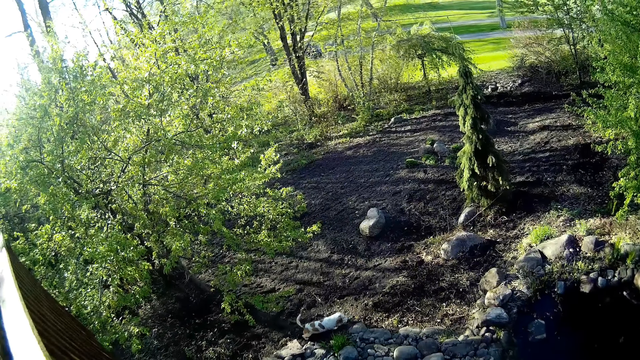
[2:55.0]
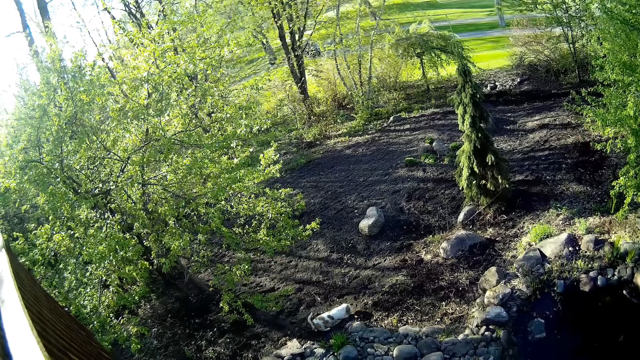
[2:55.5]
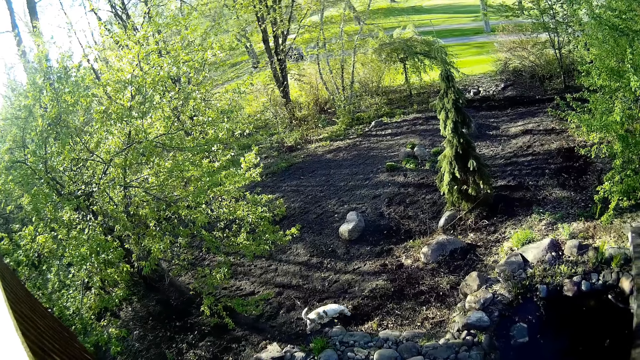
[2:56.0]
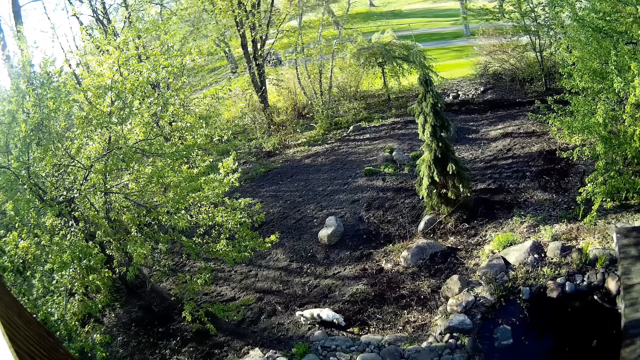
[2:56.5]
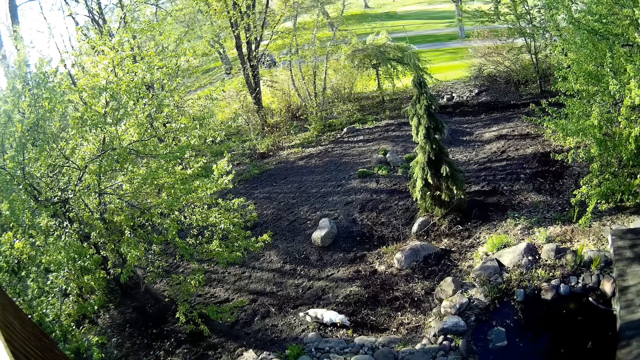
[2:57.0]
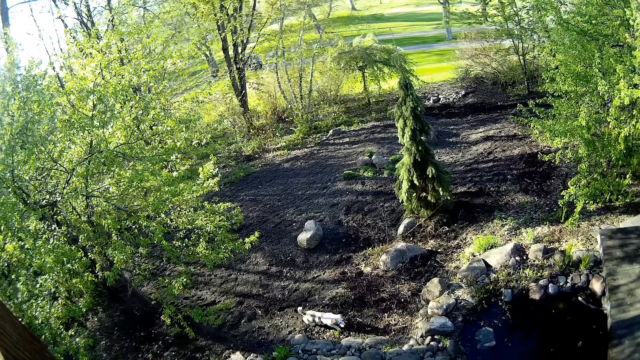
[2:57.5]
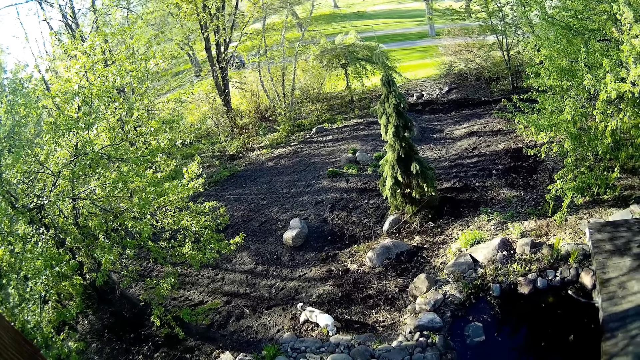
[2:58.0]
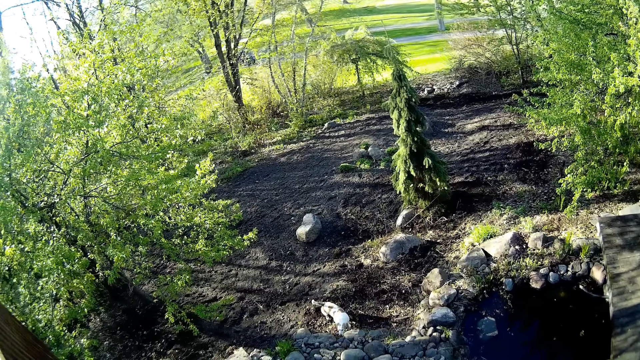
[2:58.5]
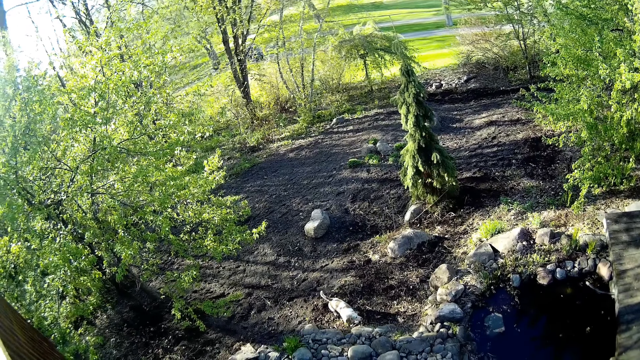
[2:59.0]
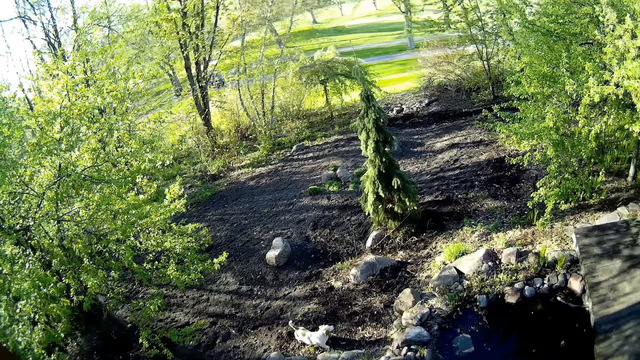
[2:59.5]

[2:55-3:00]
The camera wearer talks to the dog.

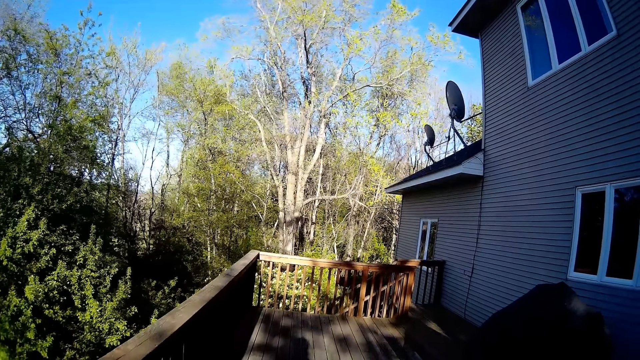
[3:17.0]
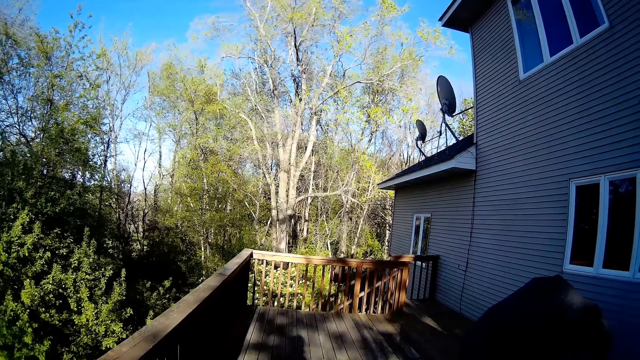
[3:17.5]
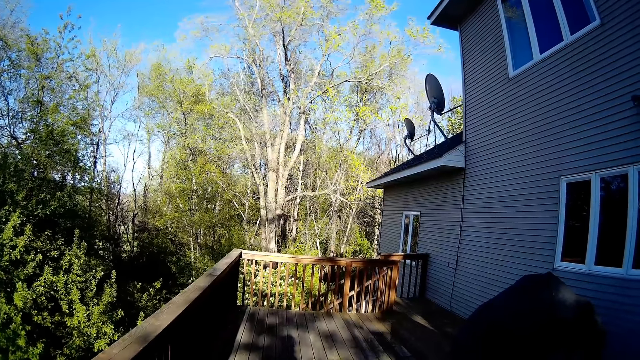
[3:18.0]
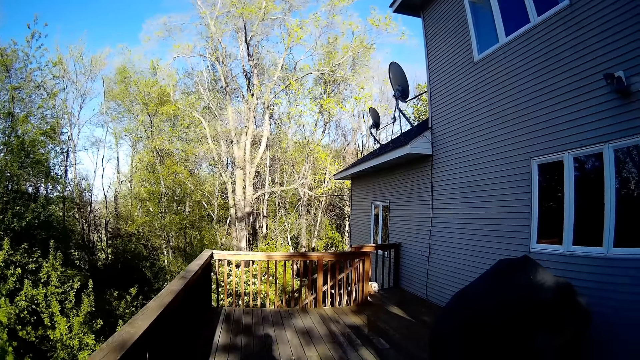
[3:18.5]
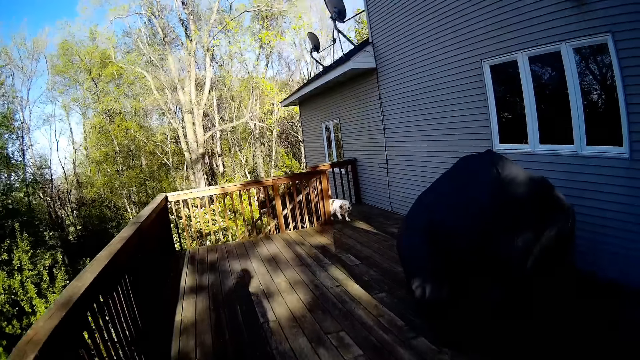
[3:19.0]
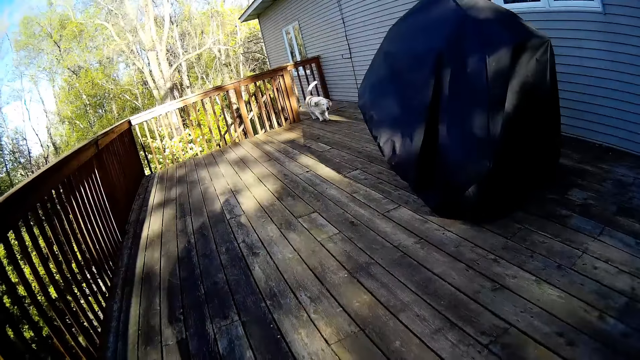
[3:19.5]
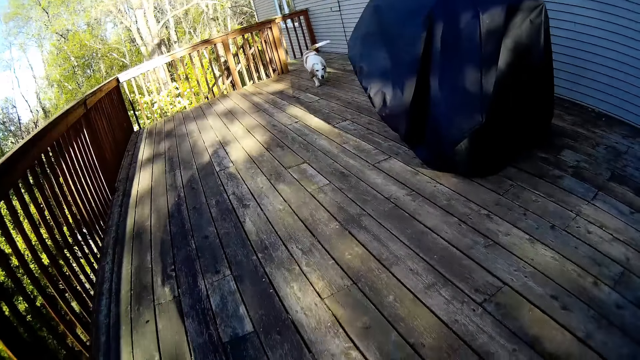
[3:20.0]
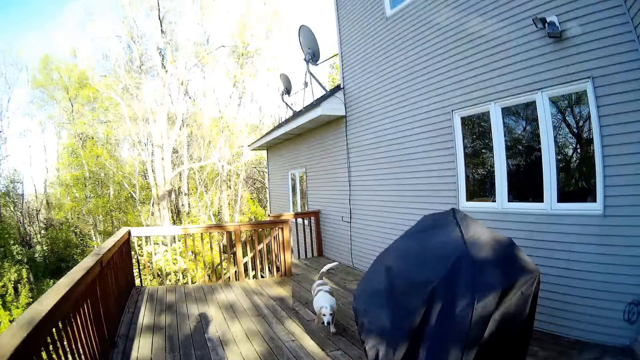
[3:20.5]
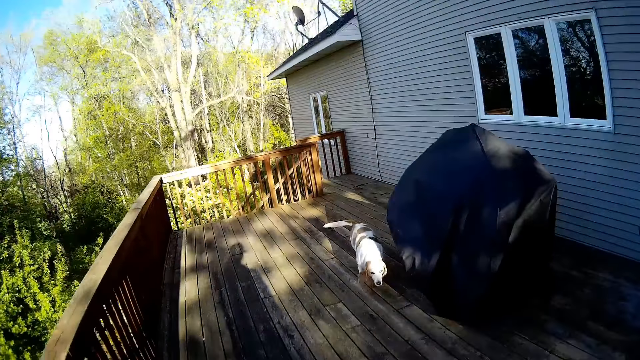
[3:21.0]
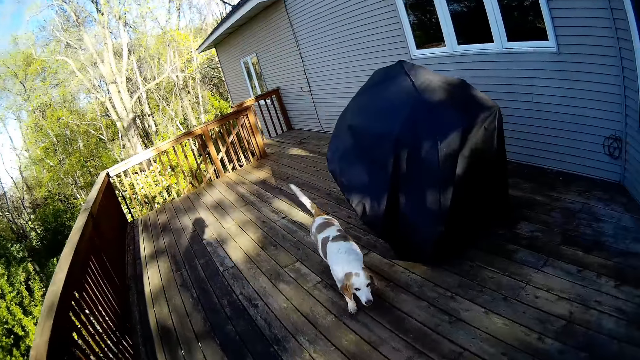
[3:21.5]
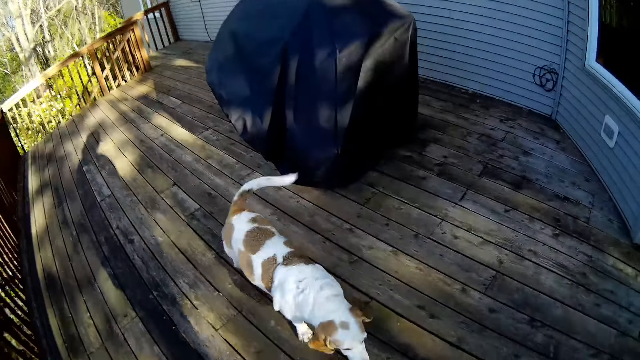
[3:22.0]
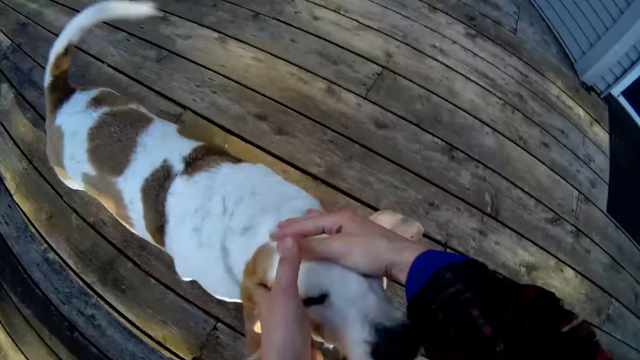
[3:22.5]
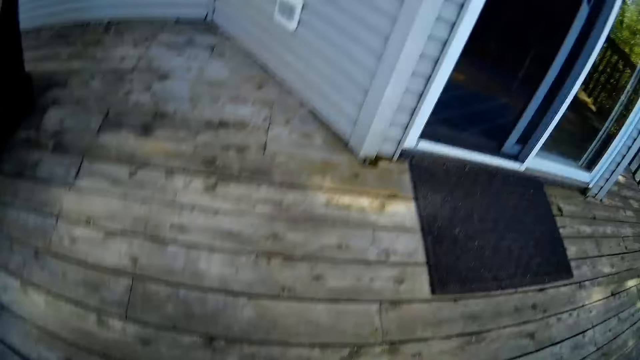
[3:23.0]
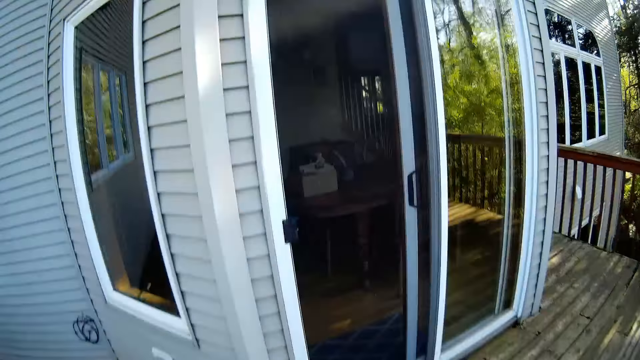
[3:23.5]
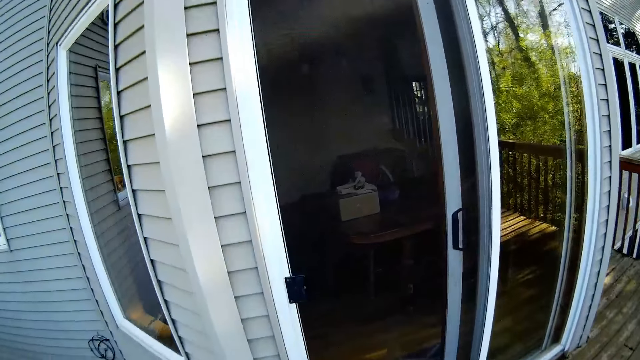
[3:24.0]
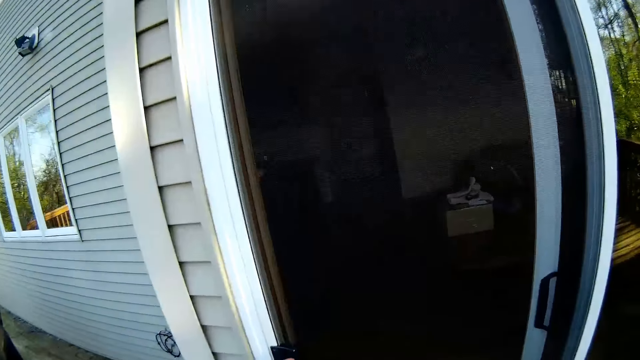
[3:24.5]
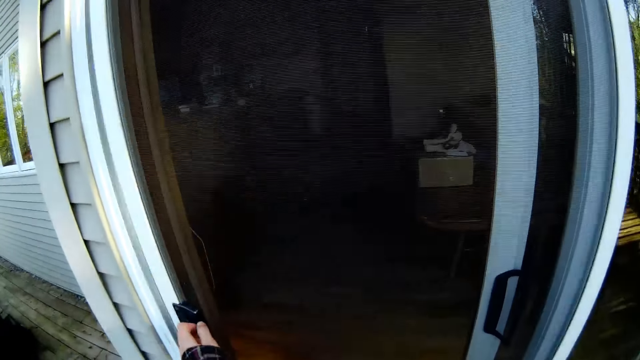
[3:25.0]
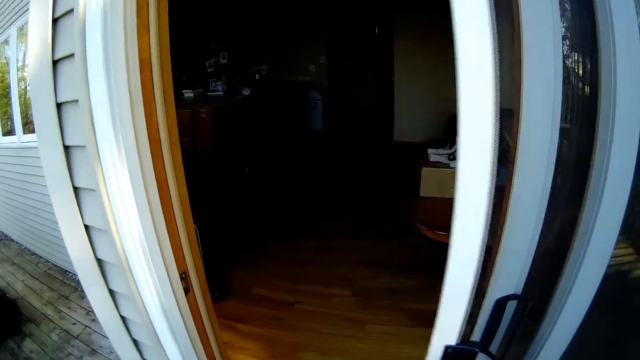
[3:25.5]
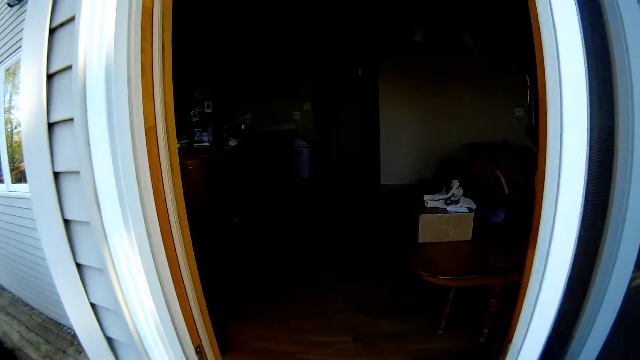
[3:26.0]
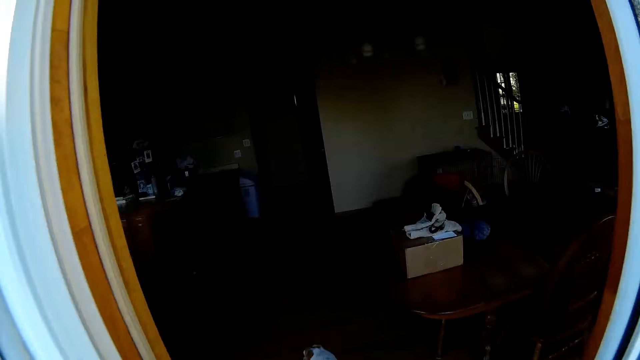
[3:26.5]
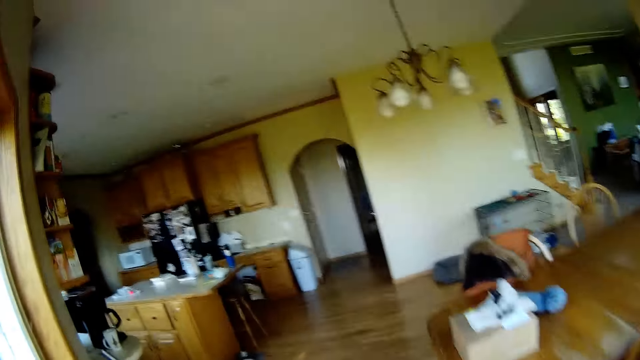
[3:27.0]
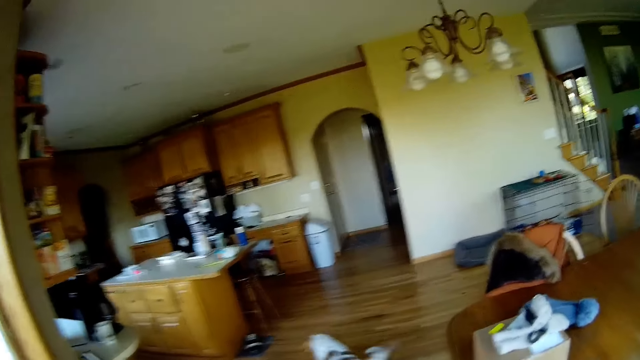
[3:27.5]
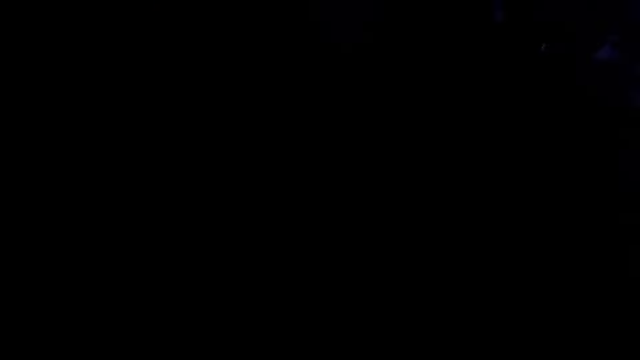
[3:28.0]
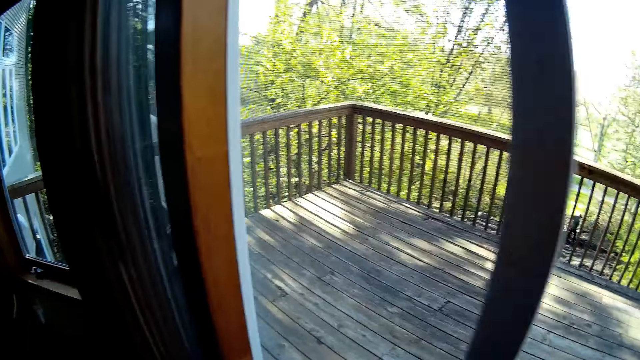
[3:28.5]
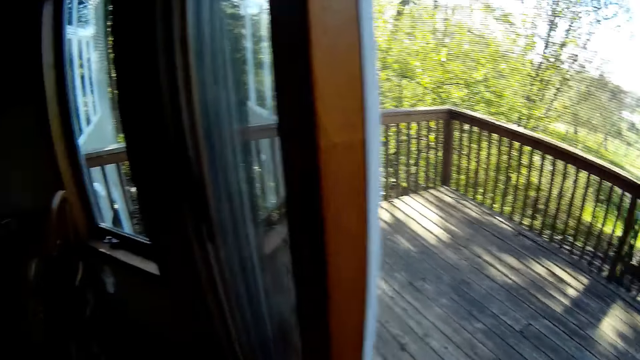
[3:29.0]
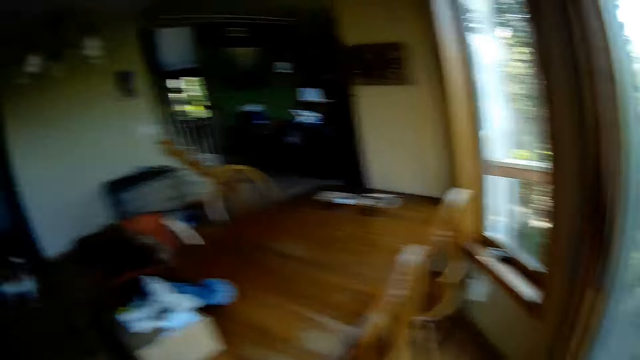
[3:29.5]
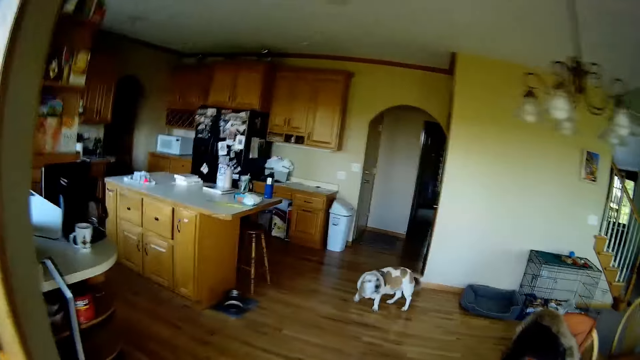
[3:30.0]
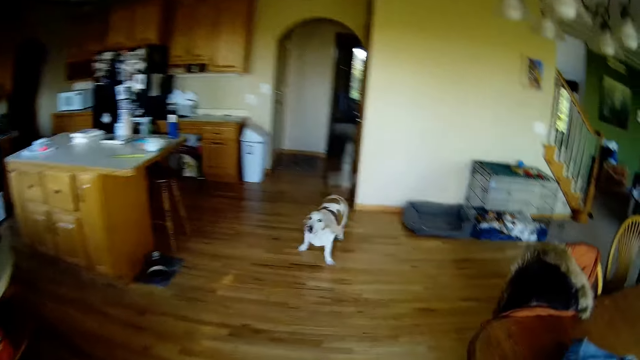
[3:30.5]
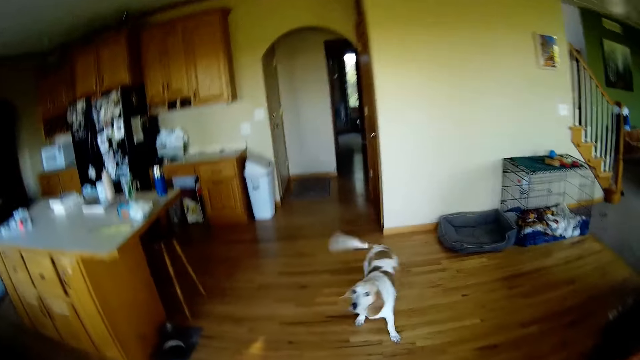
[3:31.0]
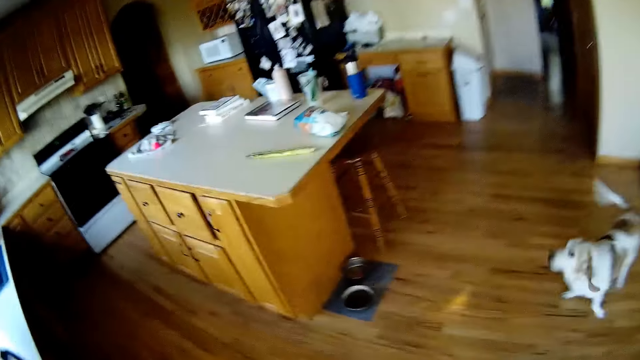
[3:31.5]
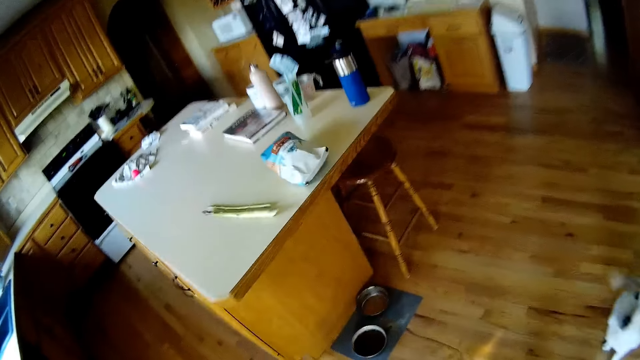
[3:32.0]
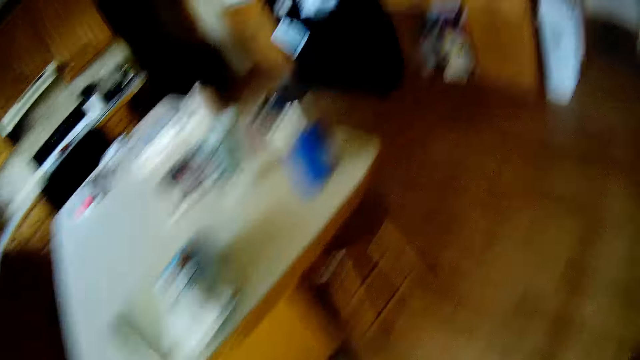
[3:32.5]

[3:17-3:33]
The dog climbs the staircase. The camera wearer talks to the dog. The dog runs to the camera wearer on the balcony from the staircase. The camera wearer talks to the dog. She rubs the dog's head with her hands. She walks to the balcony net door. She opens the balcony net door with her left hand. The dog walks into the kitchen from the balcony. The camera wearer walks in the house. She closes the balcony door with her right hand. She walks into the kitchen from the balcony and talks to the dog.
